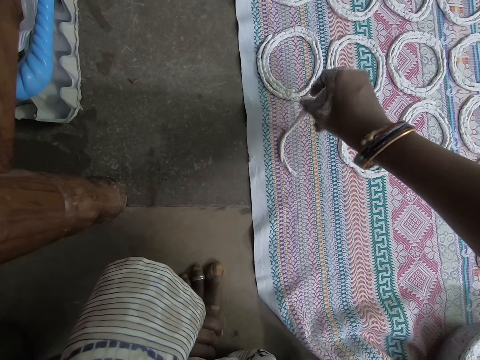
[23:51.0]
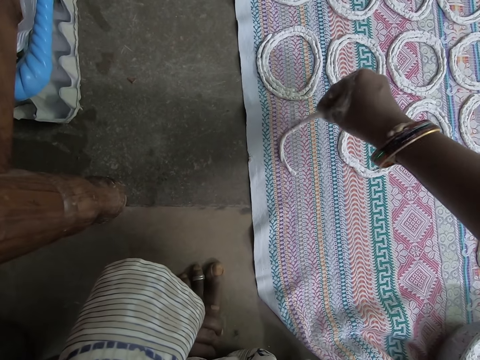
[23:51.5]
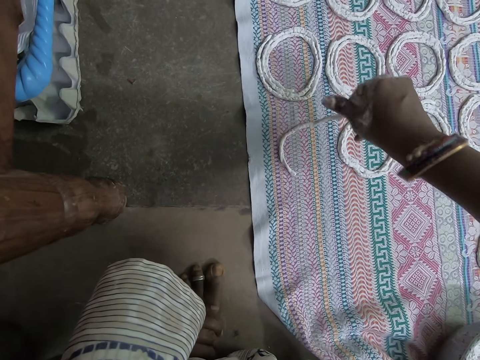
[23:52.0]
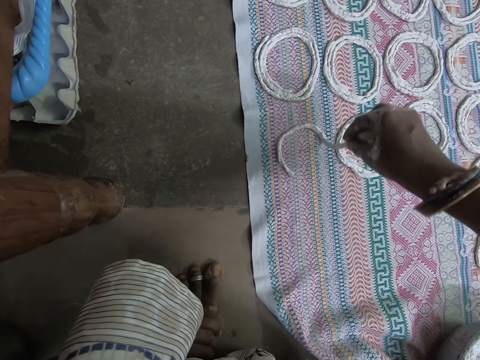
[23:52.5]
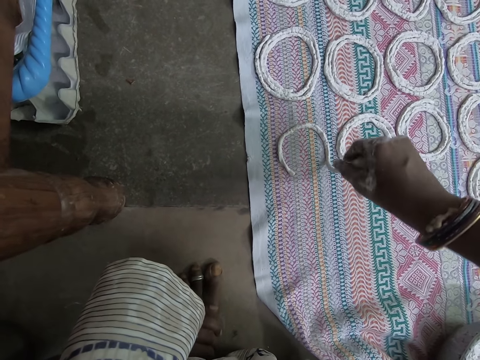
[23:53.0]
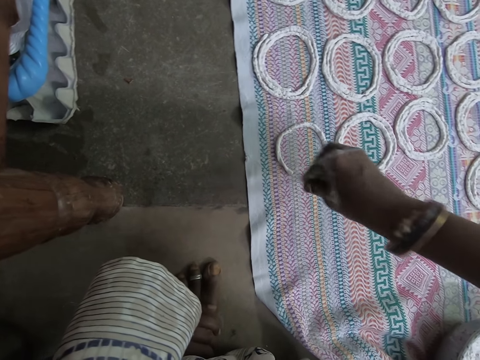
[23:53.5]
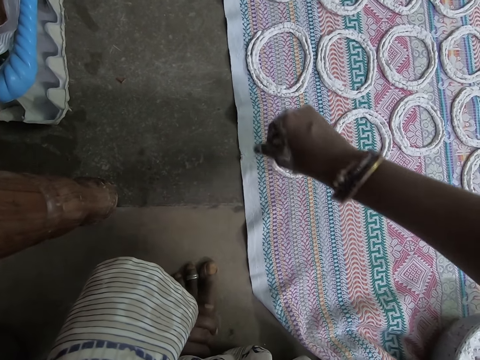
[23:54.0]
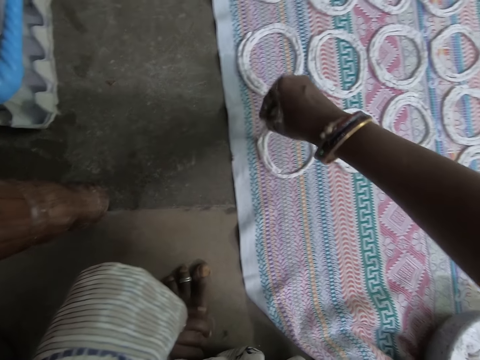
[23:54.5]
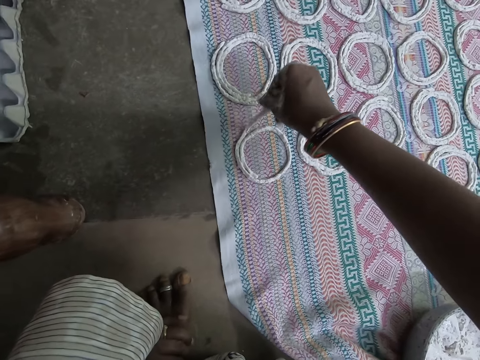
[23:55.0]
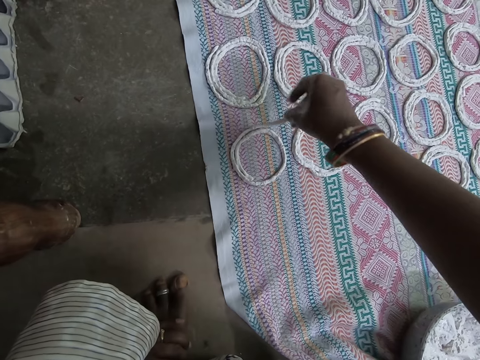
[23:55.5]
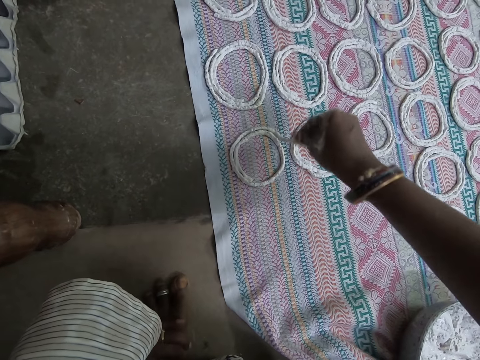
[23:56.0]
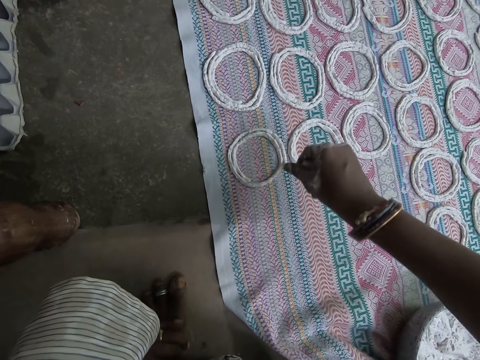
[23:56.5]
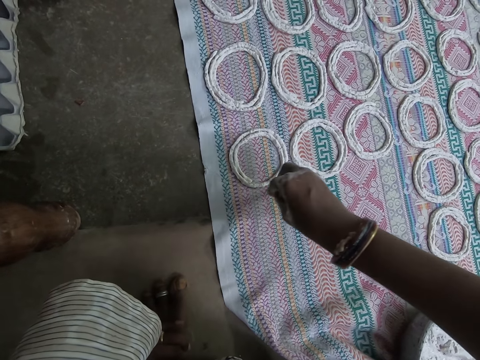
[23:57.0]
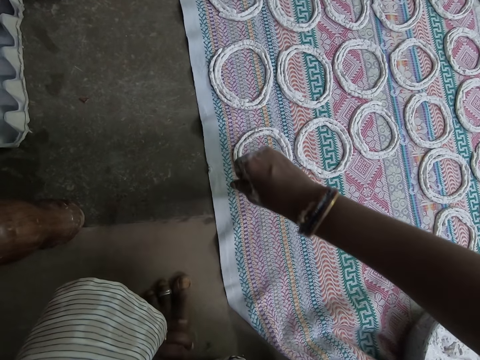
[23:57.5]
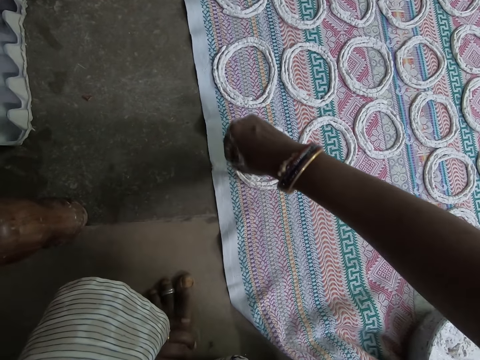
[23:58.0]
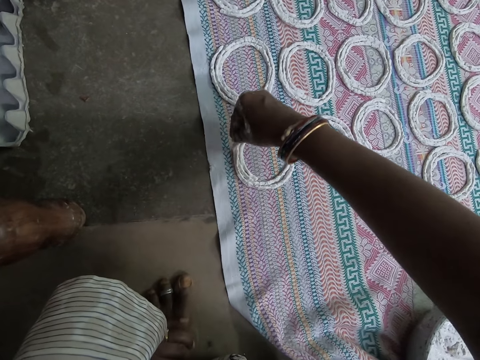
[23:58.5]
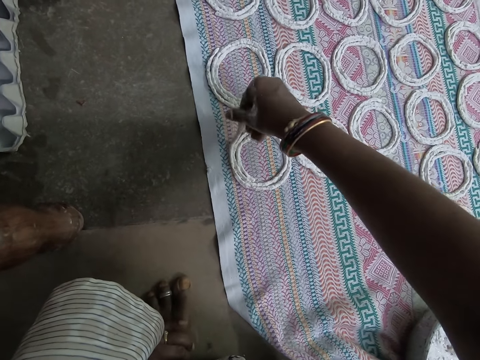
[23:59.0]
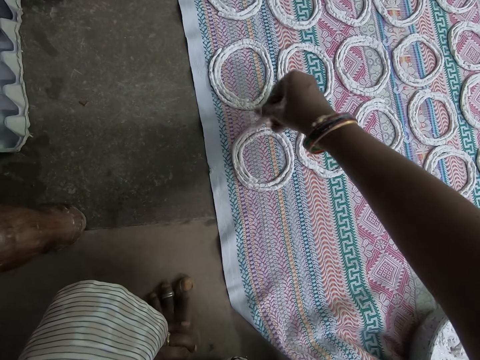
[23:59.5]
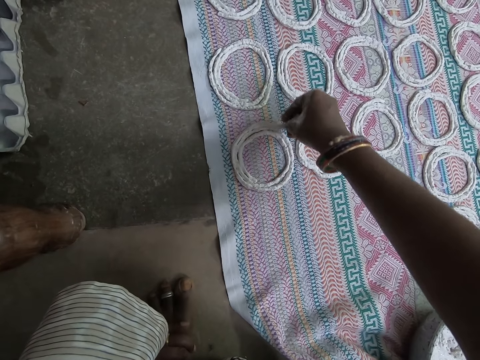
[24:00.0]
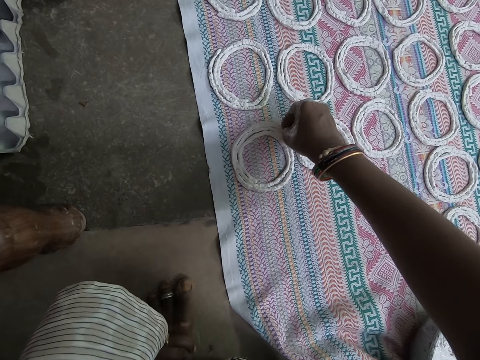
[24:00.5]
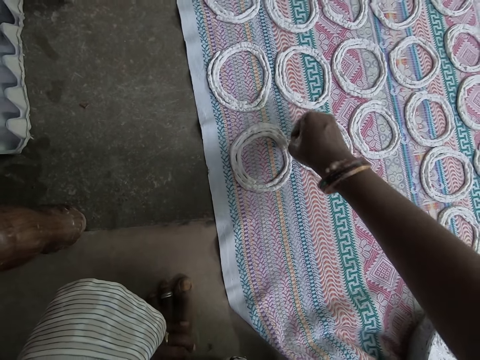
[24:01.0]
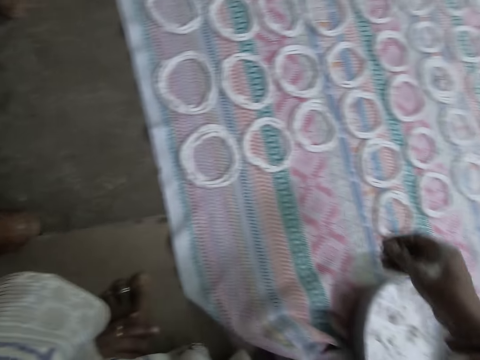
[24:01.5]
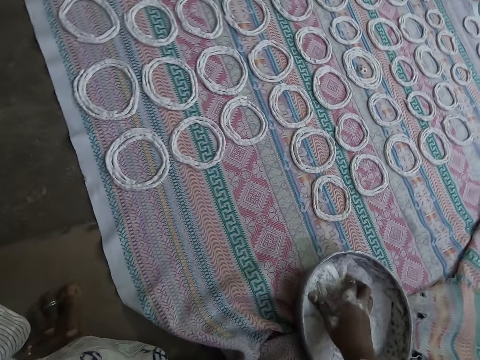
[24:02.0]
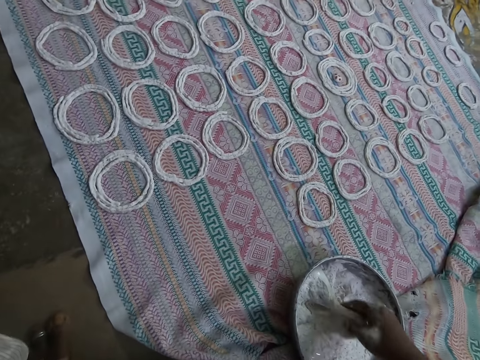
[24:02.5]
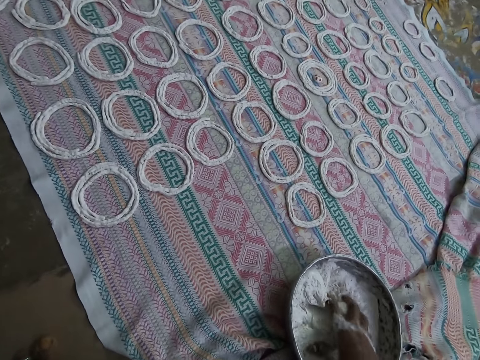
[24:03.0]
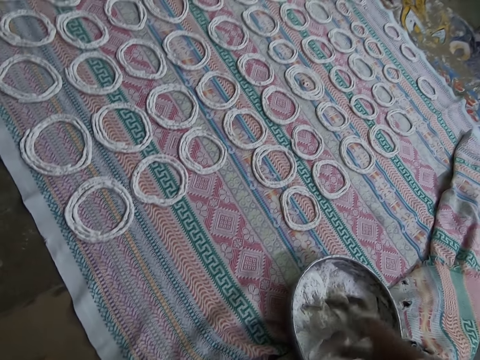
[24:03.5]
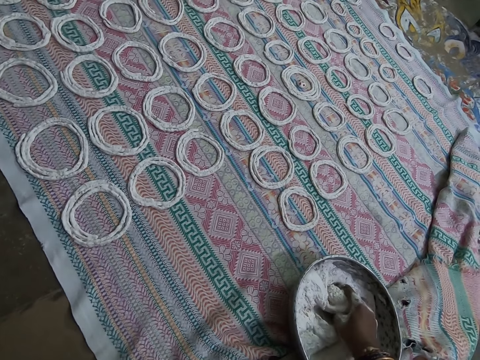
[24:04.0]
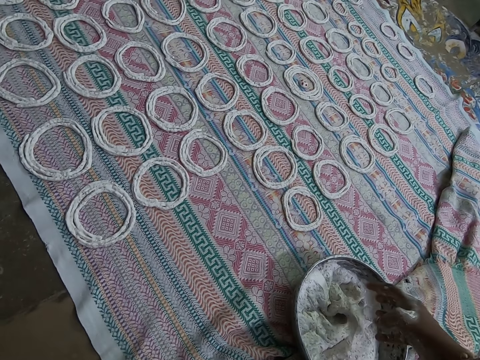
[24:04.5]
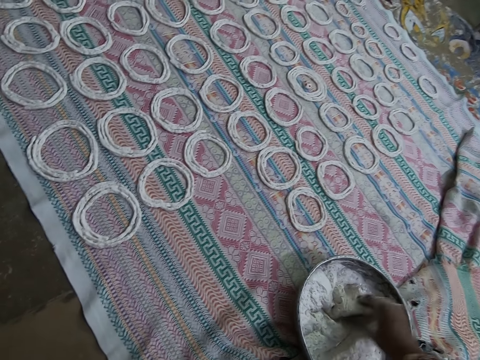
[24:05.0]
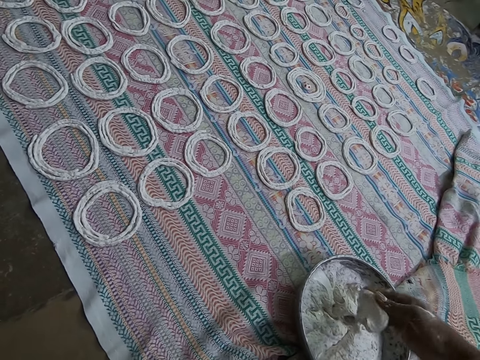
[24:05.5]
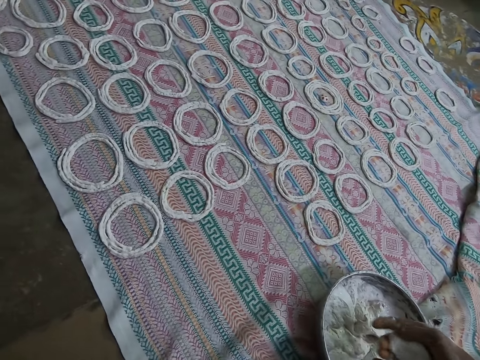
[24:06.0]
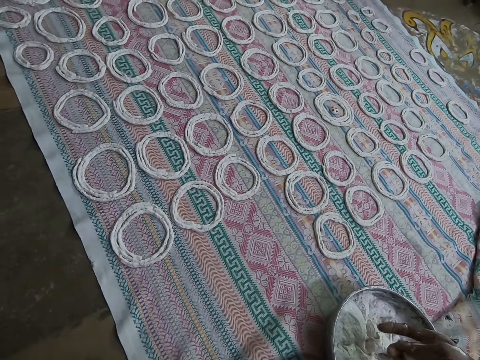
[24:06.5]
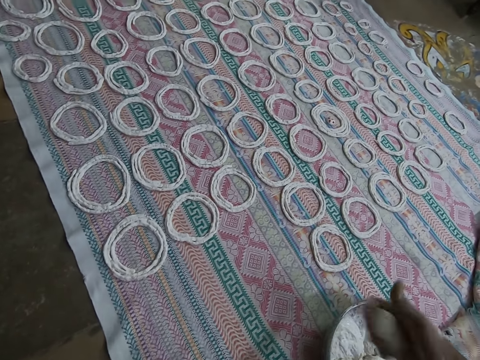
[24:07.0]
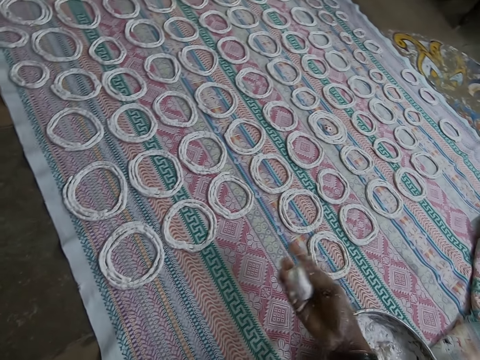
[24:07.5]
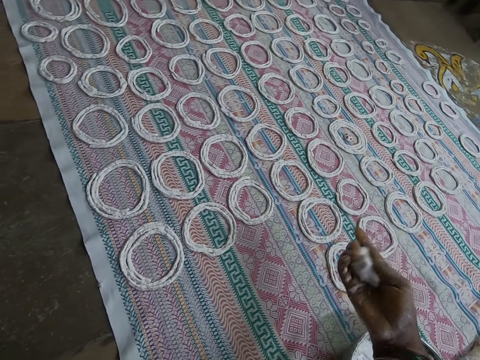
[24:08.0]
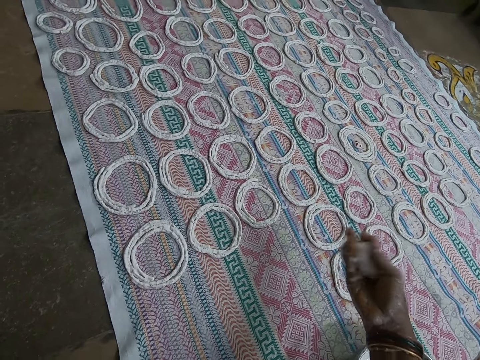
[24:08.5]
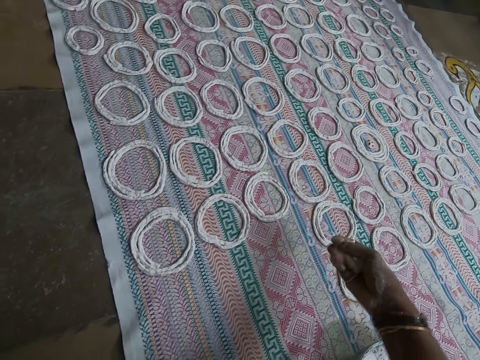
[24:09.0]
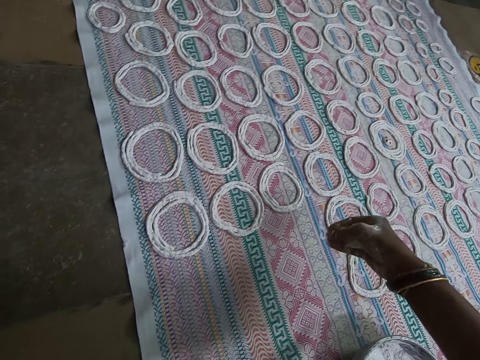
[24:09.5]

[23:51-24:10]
The camera wearer rolls dough. She kneads the murukku paste in the bowl with her right hand. She packs the murukku paste from the bowl on the floor with her right hand. She molds the murukku paste with her right hand.

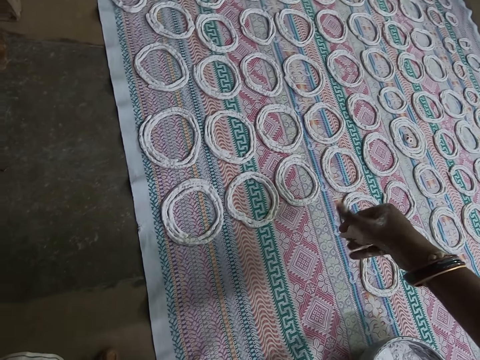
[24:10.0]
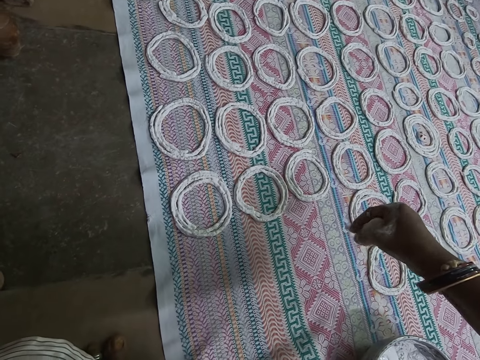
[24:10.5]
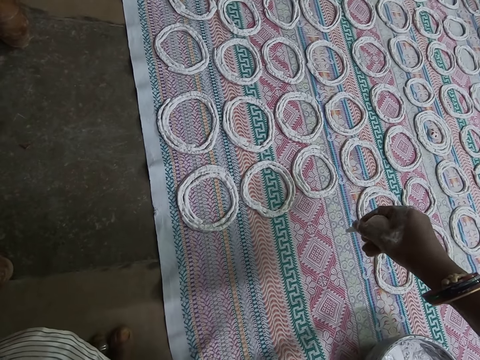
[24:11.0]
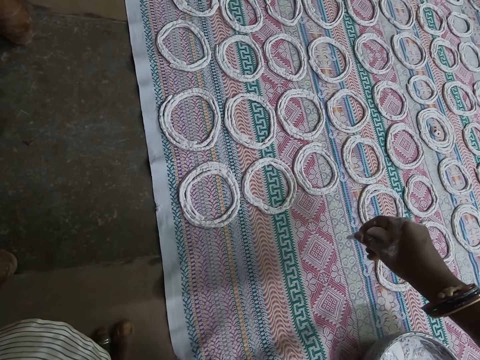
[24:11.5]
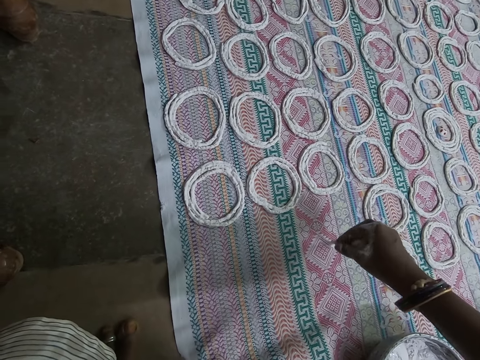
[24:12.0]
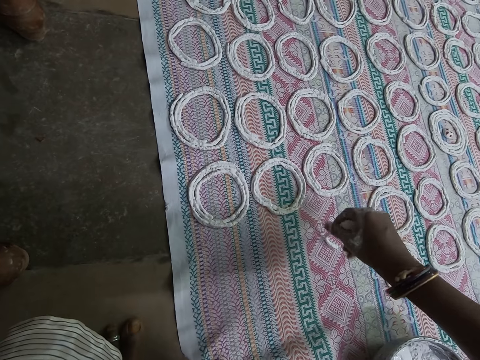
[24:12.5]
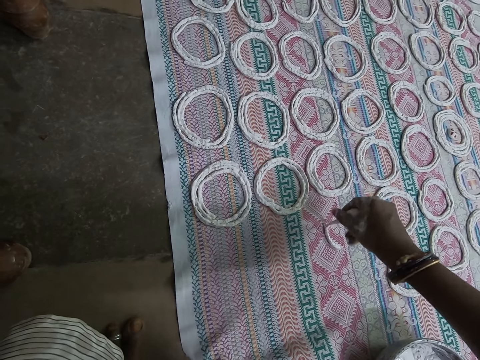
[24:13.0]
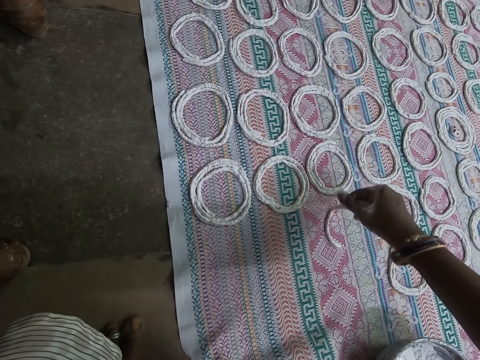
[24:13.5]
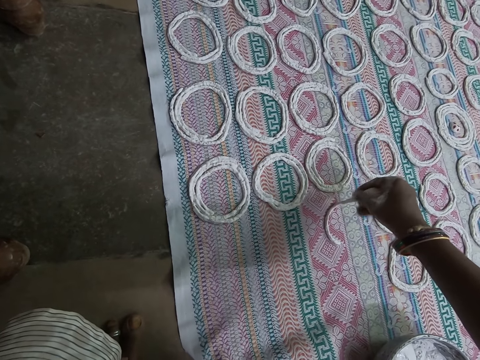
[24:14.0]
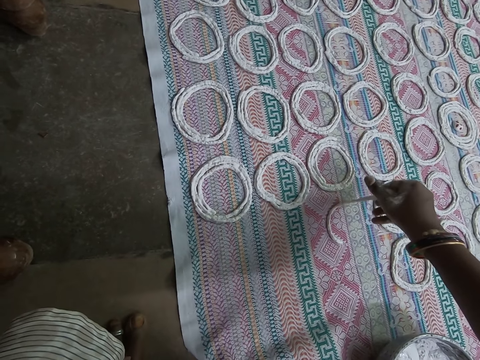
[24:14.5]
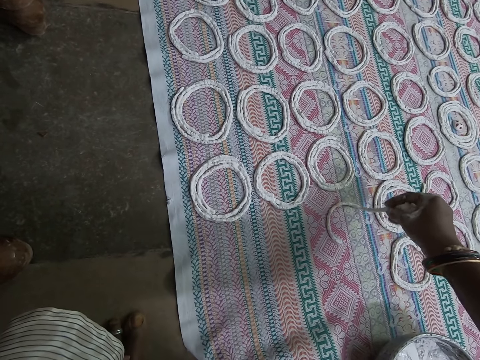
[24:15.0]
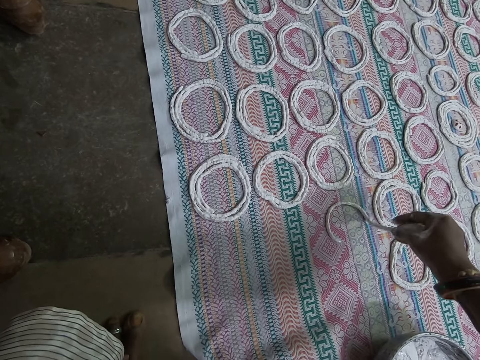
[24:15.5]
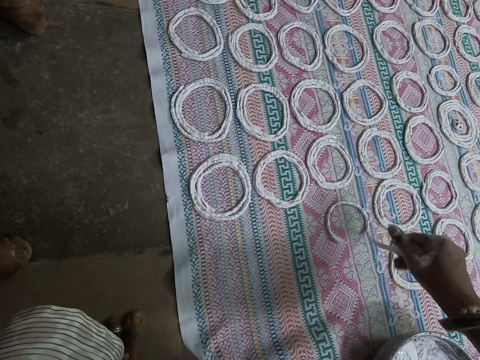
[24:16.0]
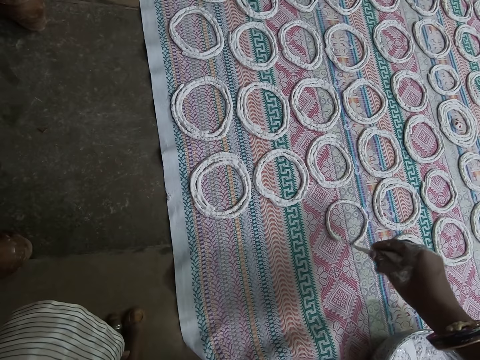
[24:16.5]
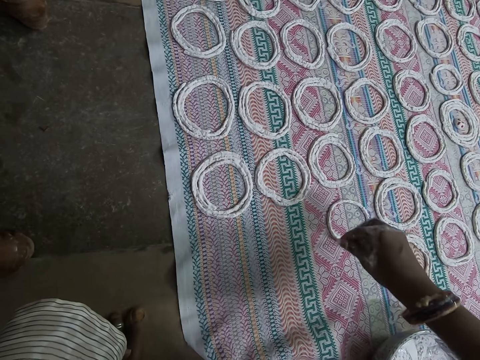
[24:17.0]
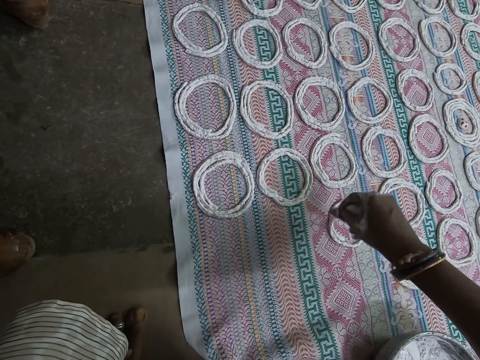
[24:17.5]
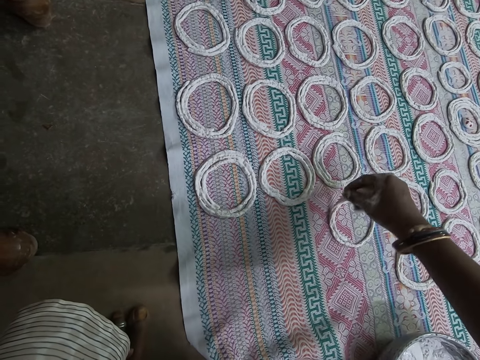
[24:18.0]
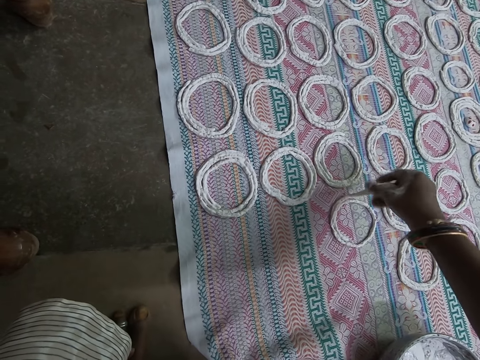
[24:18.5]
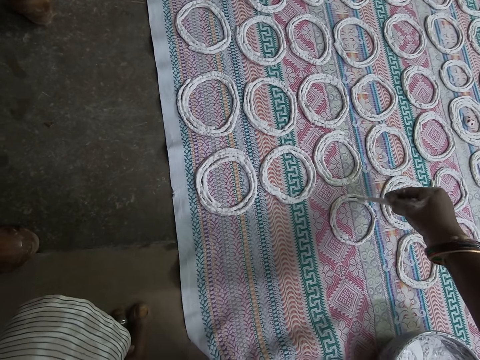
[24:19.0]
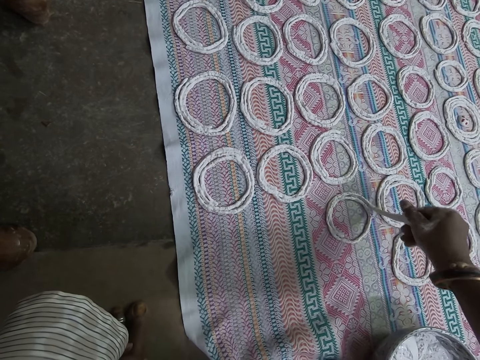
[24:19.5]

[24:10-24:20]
The camera wearer curls the murukku paste on the mat with her right hand.
